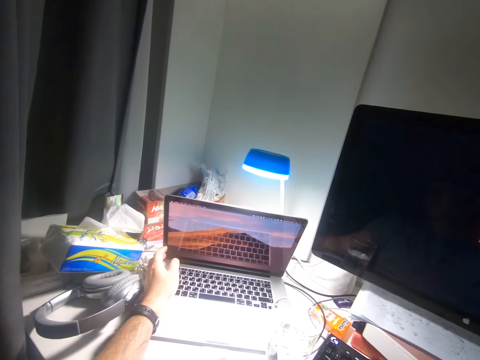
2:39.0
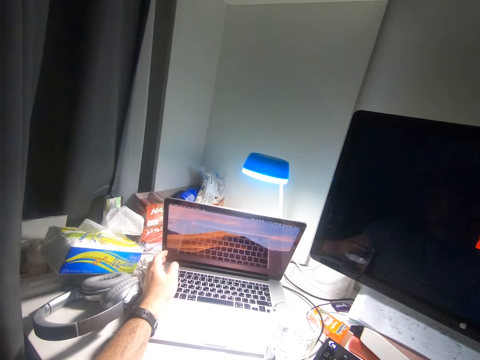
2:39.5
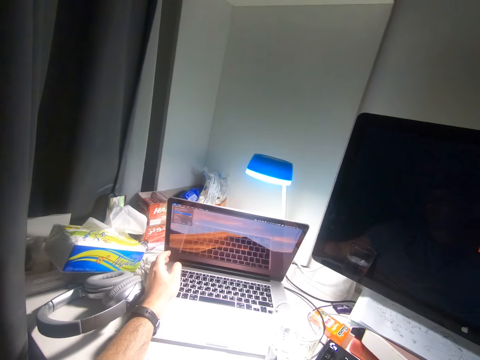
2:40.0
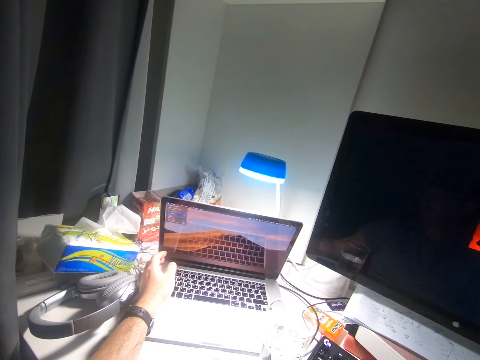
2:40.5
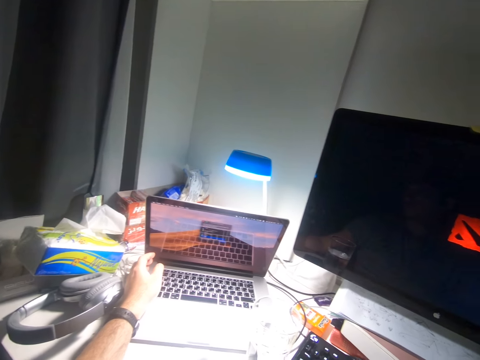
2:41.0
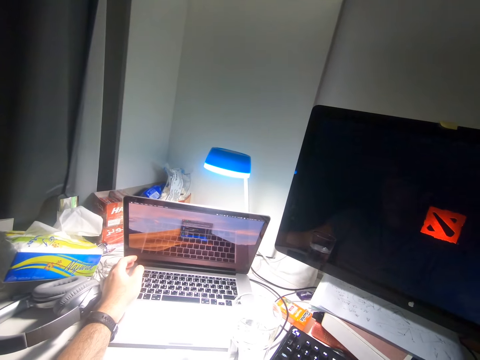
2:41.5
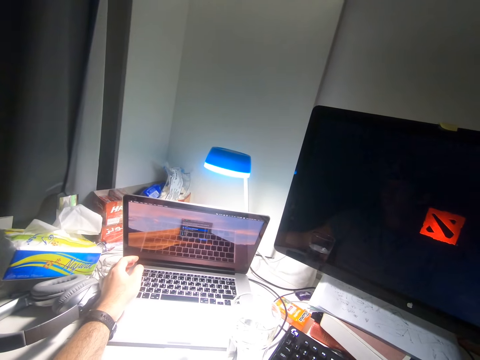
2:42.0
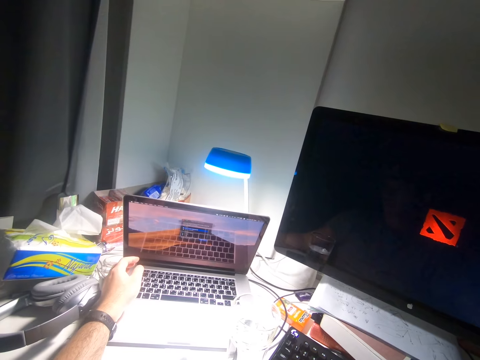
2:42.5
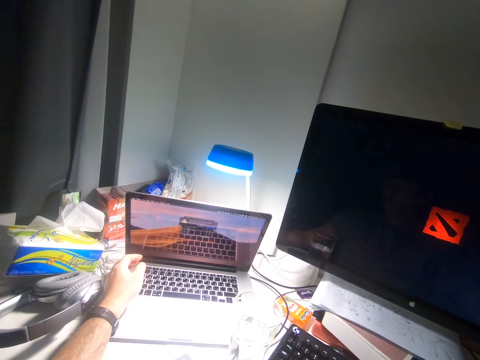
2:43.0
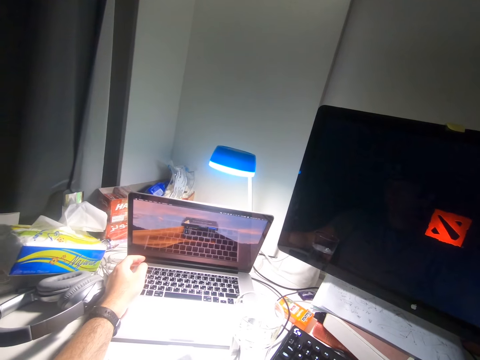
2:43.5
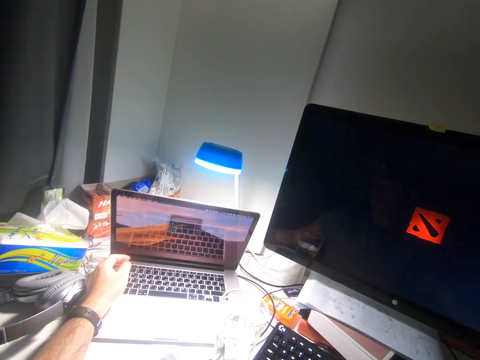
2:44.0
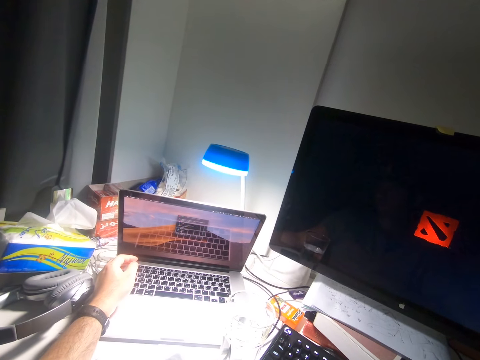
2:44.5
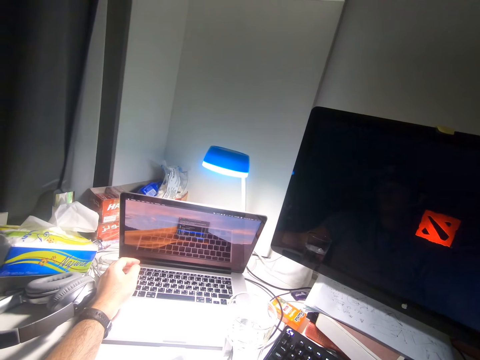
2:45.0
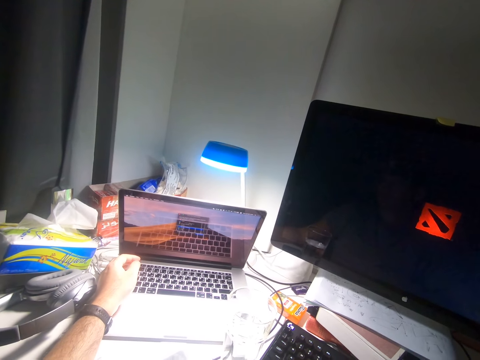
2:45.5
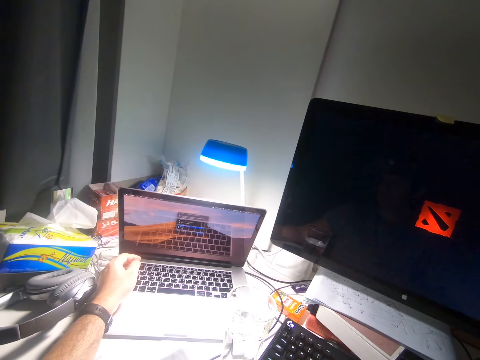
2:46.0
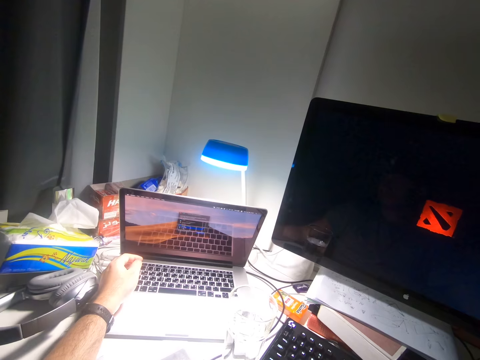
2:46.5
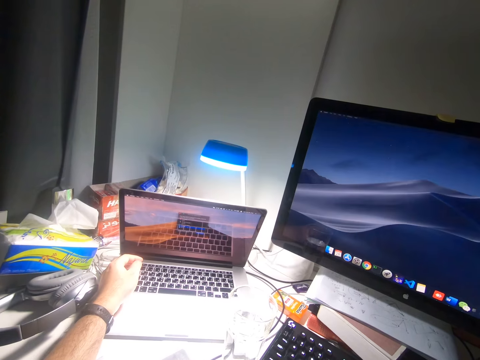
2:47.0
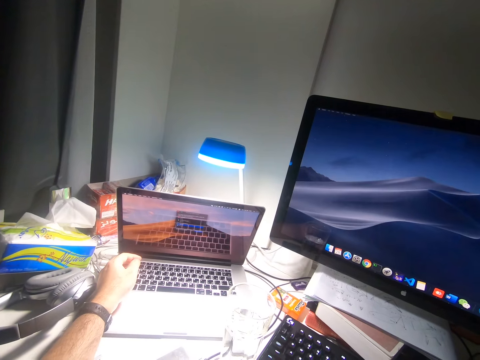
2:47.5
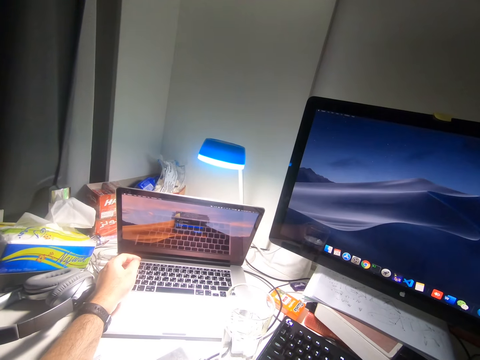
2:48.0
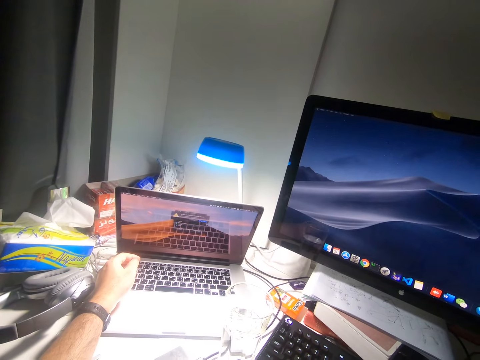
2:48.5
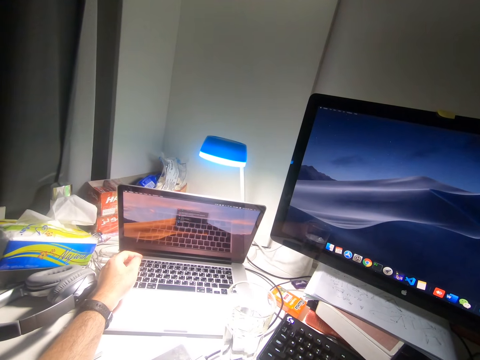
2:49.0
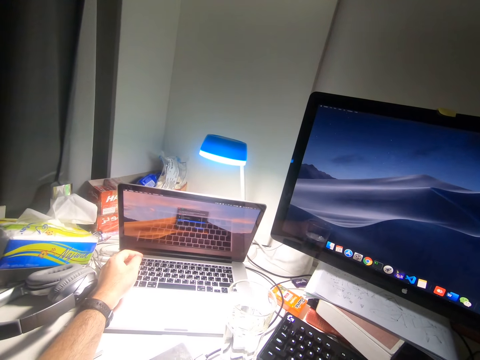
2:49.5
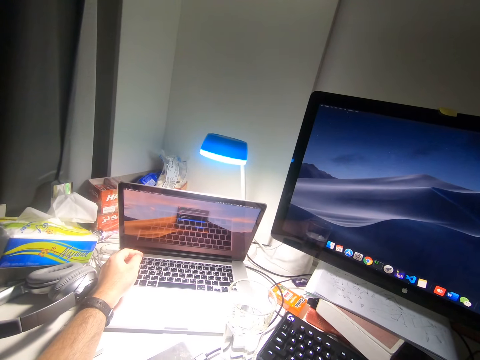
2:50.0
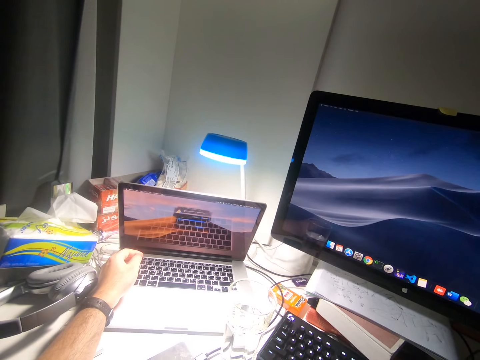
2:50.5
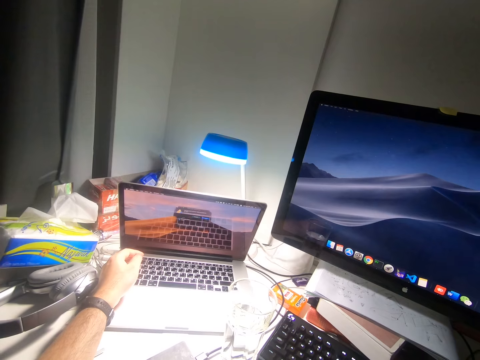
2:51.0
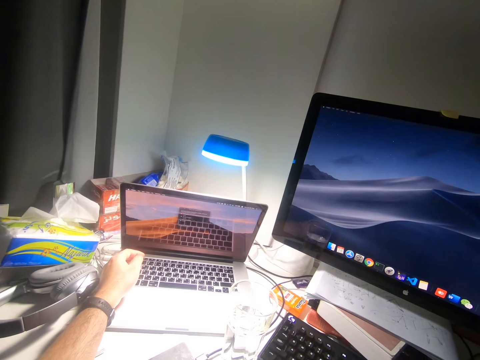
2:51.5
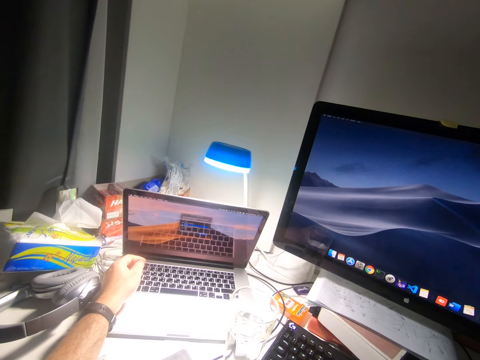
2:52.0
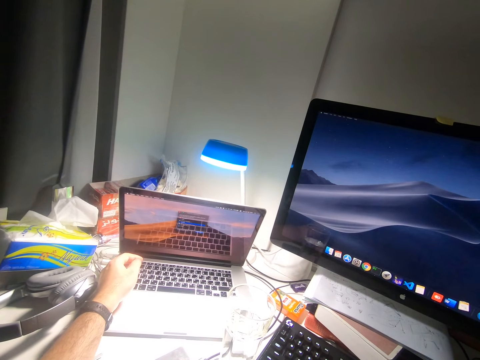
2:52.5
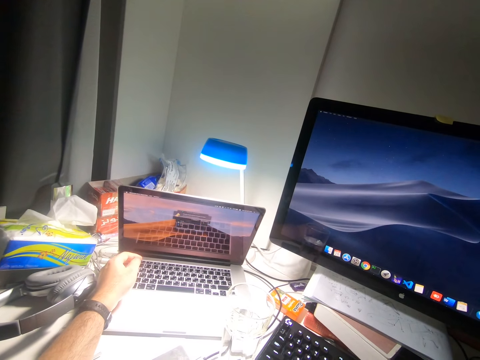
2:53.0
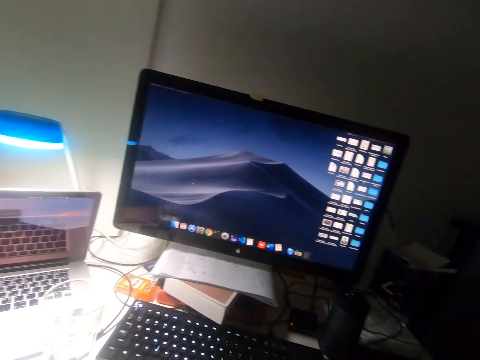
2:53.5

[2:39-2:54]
The camera wearer operates the laptop. They press the mouse.

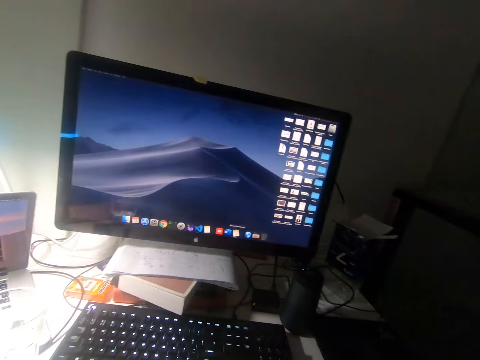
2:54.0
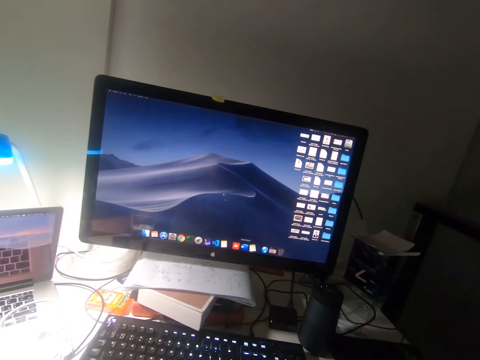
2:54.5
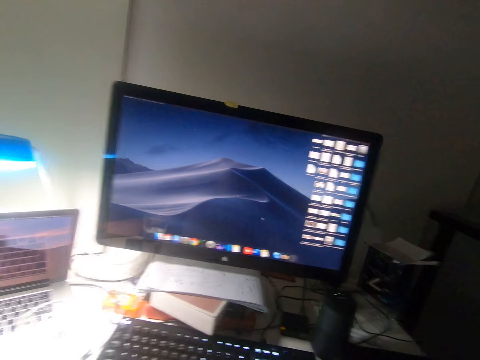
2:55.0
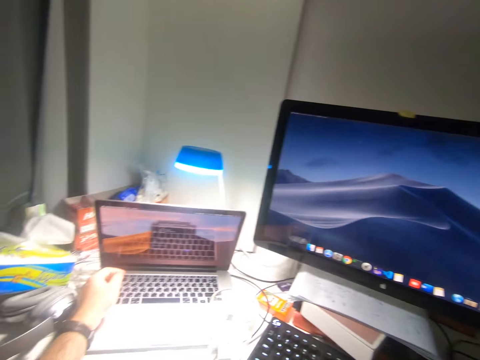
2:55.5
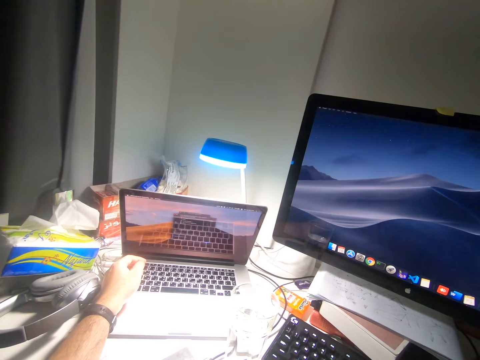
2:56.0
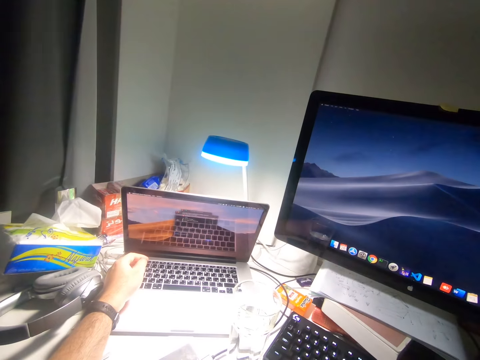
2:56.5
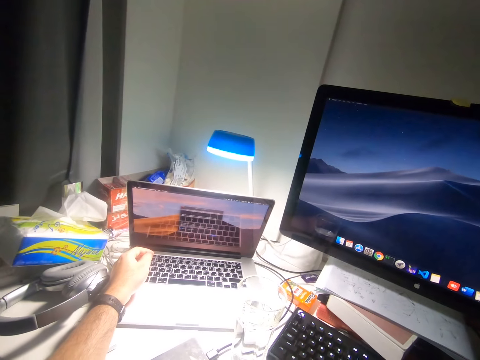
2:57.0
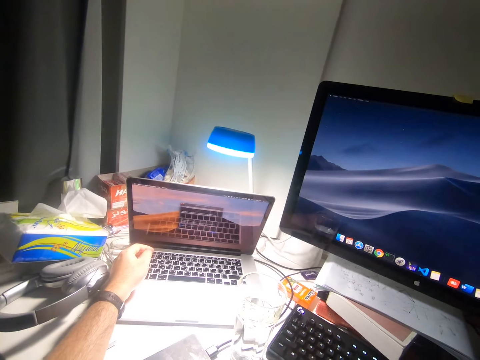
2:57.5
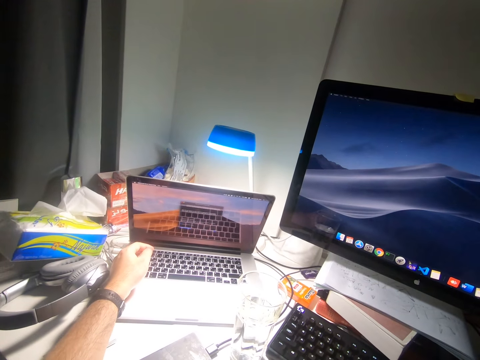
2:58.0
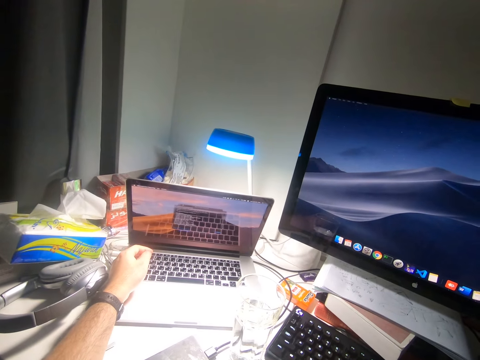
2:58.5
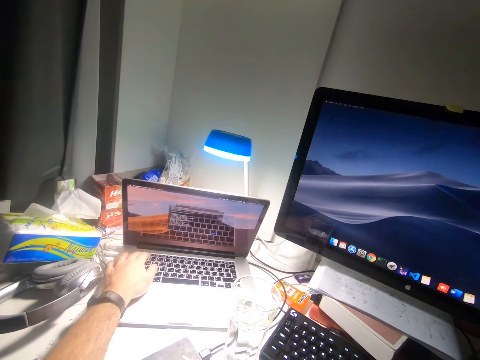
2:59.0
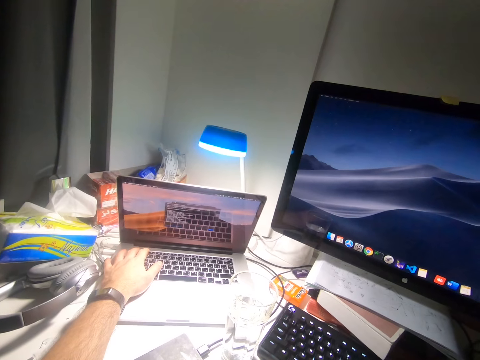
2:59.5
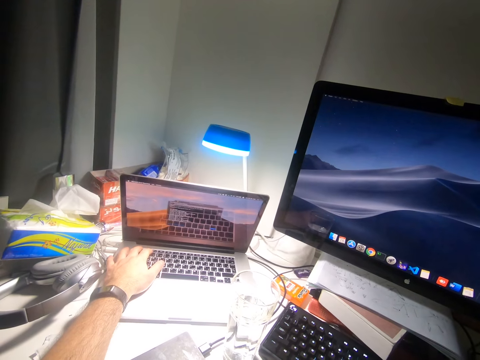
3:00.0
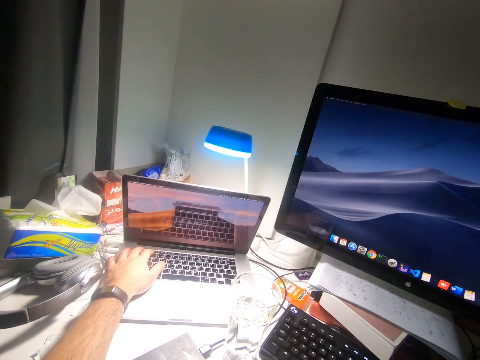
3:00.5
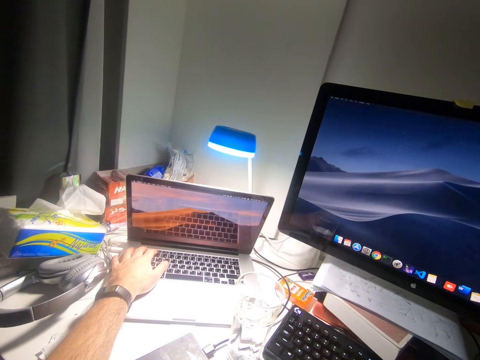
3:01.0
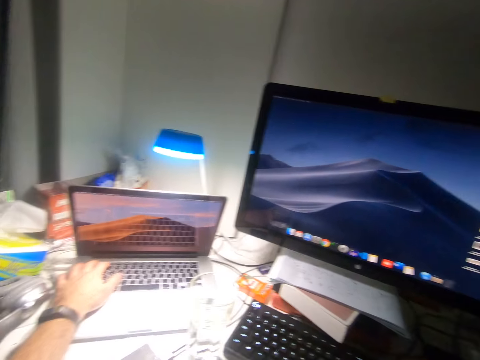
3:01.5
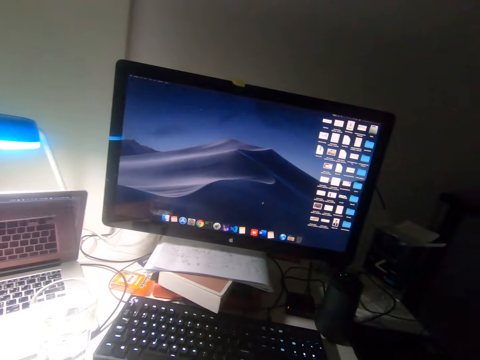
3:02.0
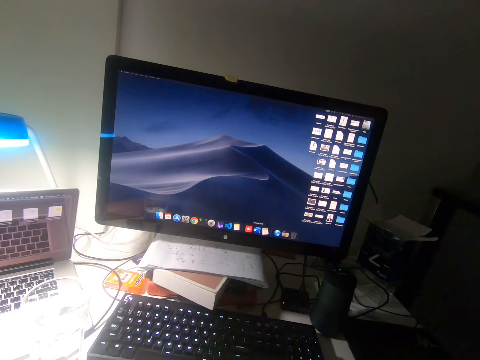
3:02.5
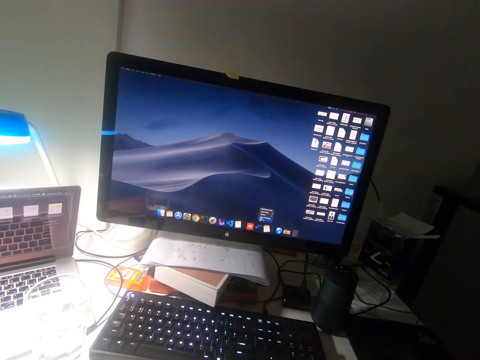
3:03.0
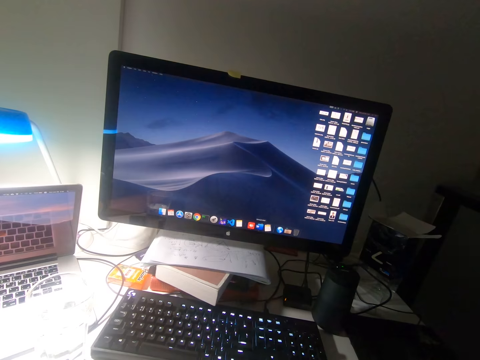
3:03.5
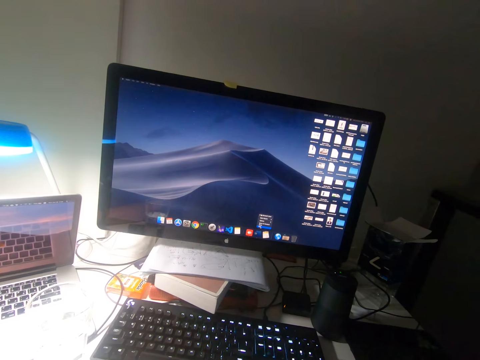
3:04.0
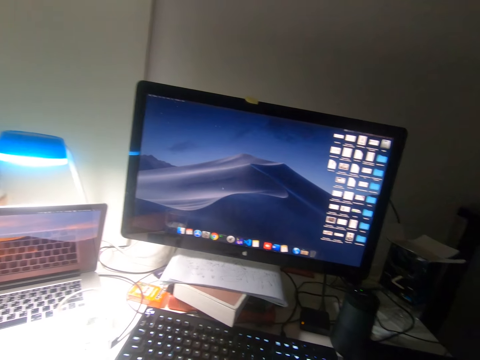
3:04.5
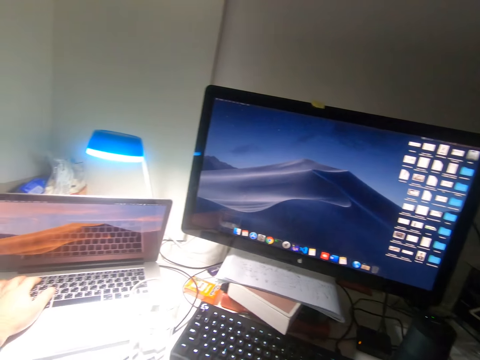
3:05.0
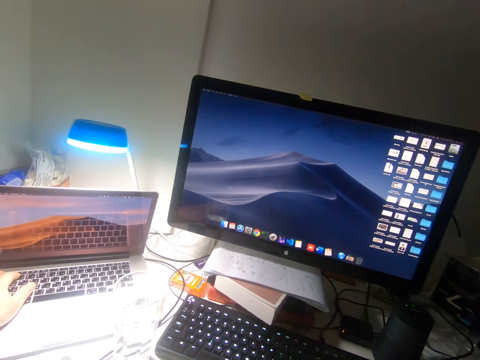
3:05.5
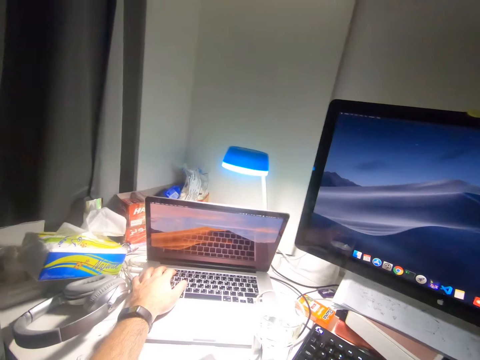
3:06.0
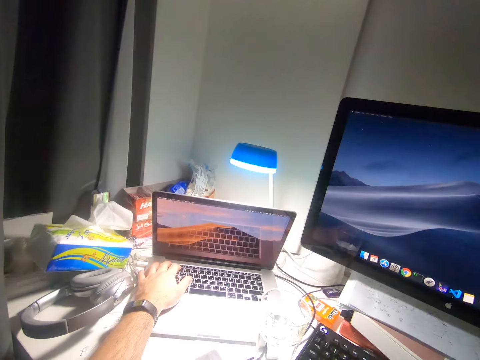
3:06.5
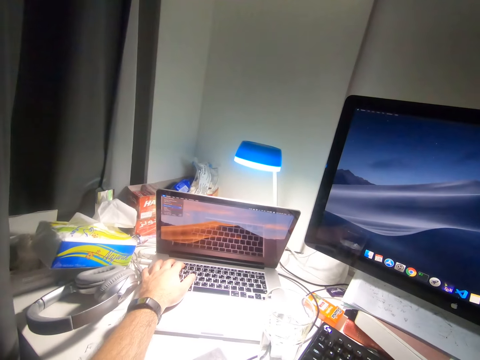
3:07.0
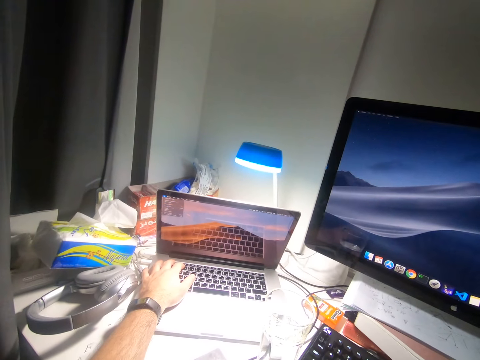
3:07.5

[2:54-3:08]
The camera wearer presses the keys of the laptop on the table with his left hand. He presses the mouse.
